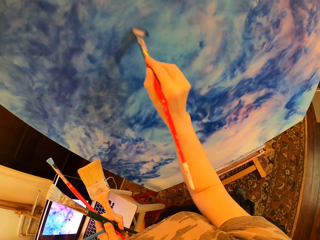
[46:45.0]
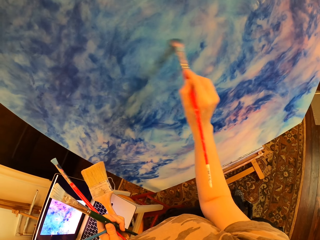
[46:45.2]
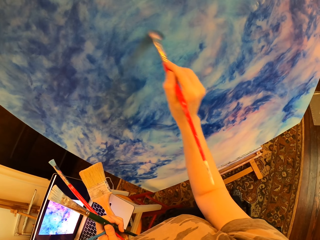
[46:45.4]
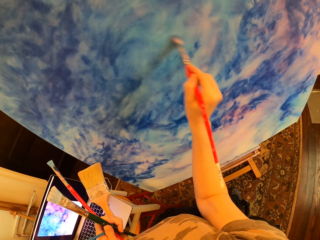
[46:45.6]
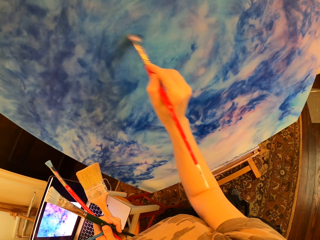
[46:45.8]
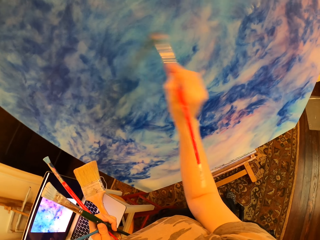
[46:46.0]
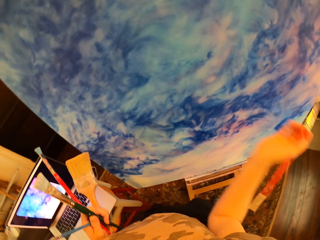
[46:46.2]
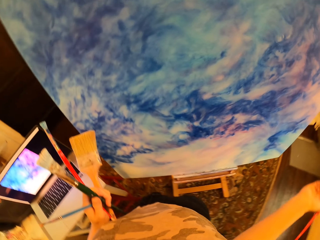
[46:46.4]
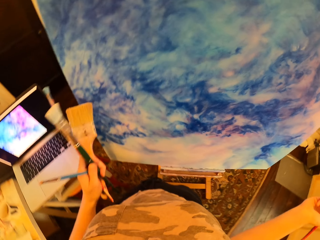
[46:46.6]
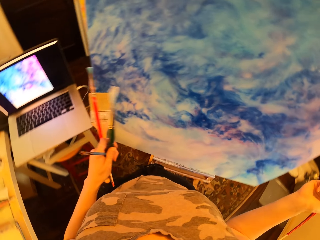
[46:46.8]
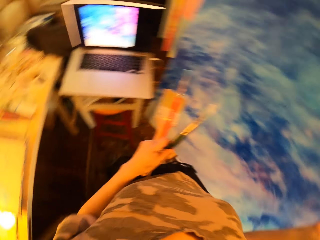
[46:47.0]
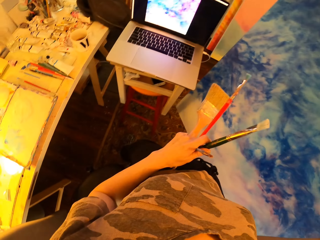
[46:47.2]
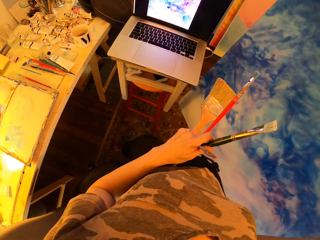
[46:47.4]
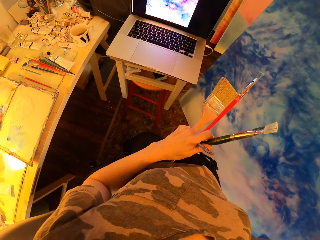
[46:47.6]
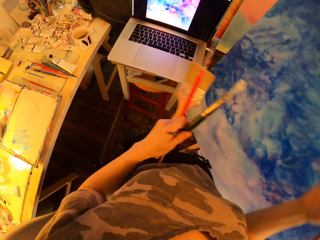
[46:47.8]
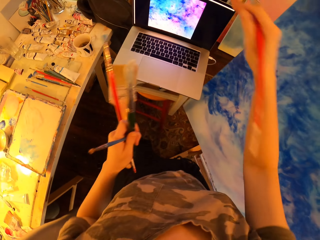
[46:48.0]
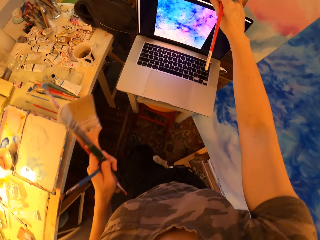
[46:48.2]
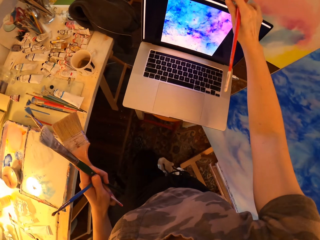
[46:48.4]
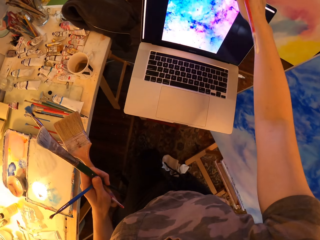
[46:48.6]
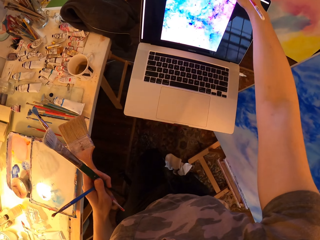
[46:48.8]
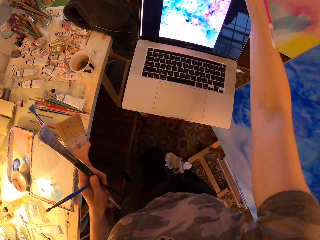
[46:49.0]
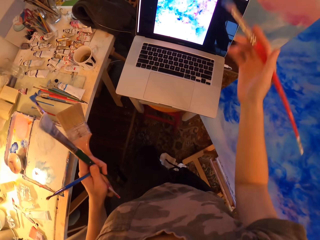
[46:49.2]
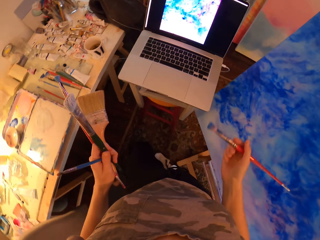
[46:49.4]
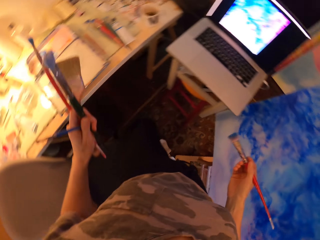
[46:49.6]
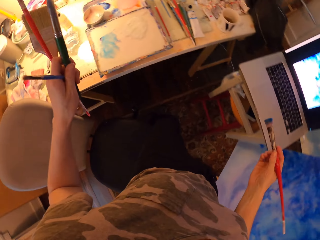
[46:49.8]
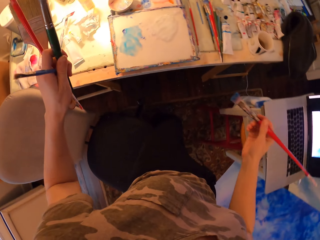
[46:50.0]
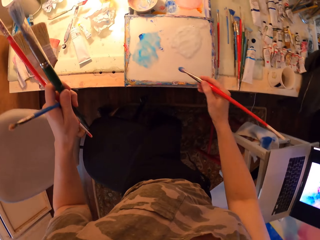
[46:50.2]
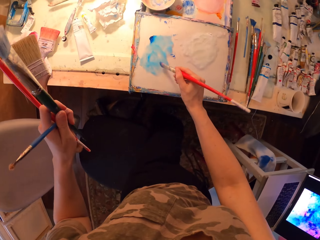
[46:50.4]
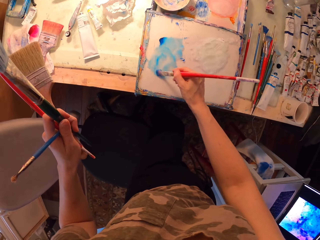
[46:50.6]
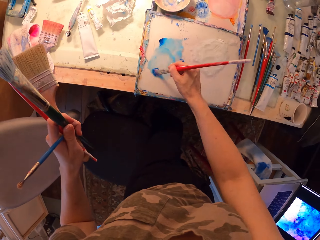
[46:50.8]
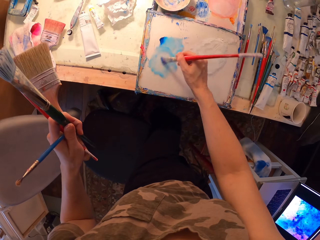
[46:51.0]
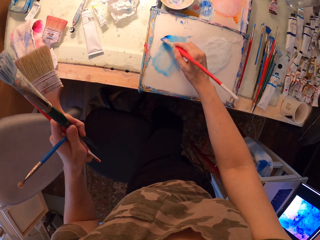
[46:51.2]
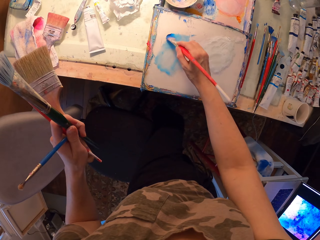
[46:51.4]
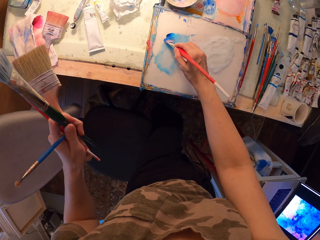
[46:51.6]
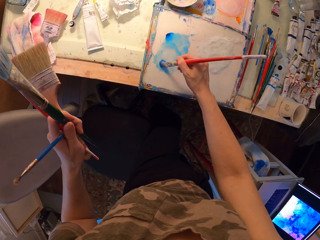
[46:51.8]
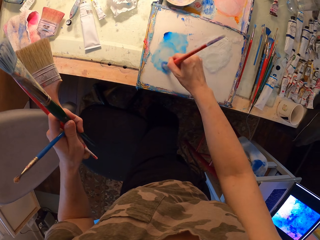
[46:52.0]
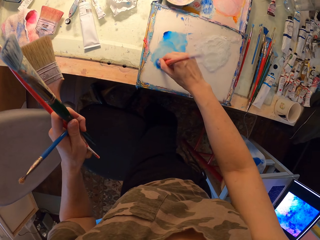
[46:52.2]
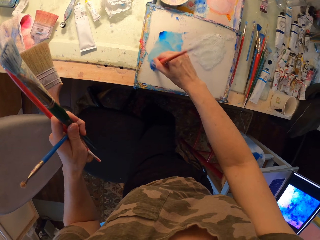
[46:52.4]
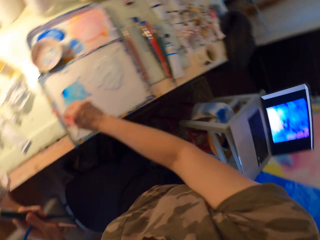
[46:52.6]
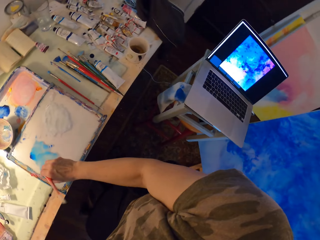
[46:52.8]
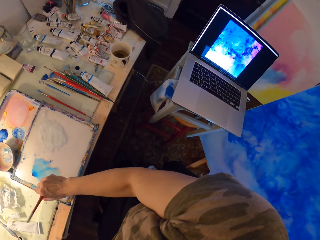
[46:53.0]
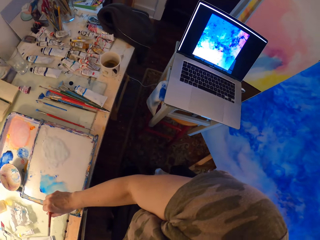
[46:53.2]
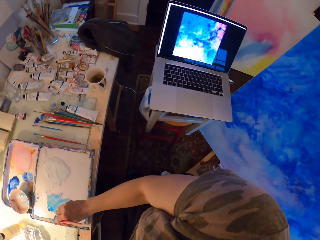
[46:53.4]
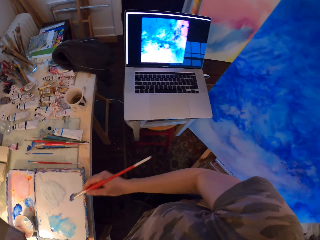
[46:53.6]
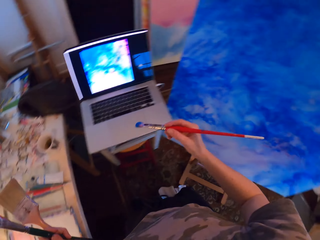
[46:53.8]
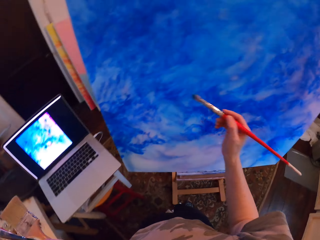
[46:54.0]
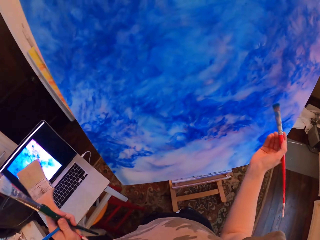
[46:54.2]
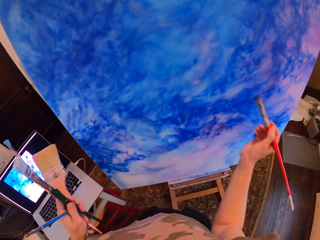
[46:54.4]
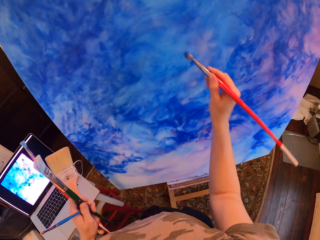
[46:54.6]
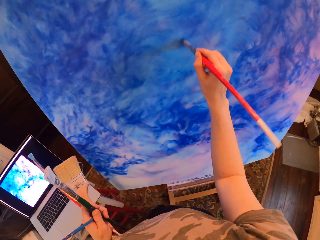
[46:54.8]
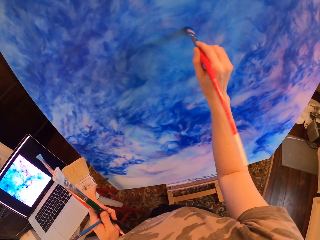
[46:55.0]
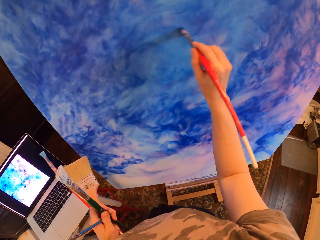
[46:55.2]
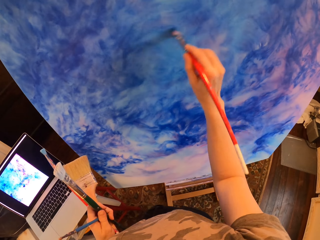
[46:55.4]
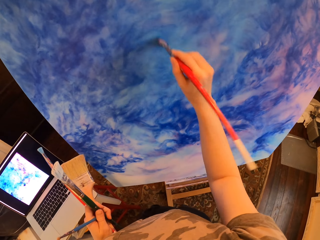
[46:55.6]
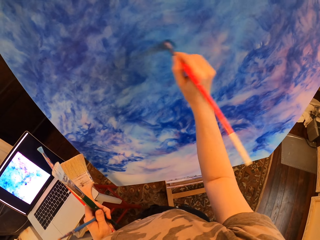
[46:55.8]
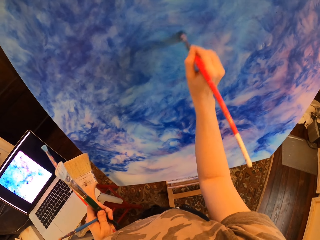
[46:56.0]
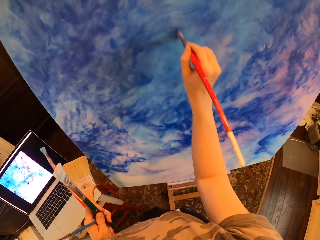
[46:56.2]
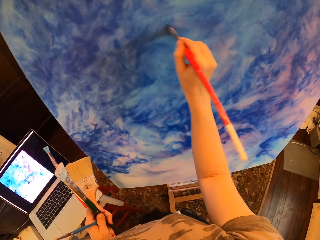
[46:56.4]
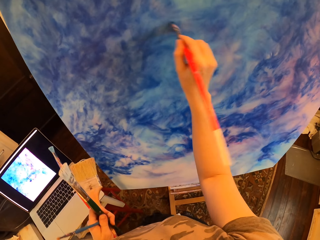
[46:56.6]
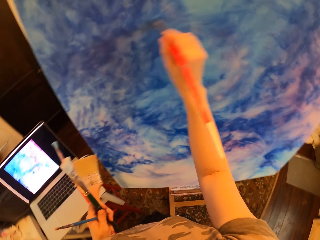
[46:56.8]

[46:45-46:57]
The camera wearer holds brushes and gazes at the painting. They hold brushes and adjust the laptop screen. They hold brushes and turn. They rub the art brush in blue paint. They hold brushes. They dip the brush in the water color. They rub the art brush in blue paint. They stare at the laptop. They turn. They hold brushes. They paint on the canvas or palette with the art brush. They hold brushes.

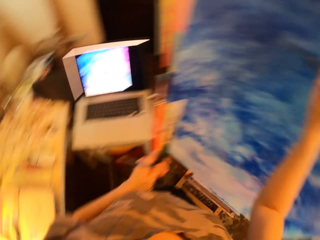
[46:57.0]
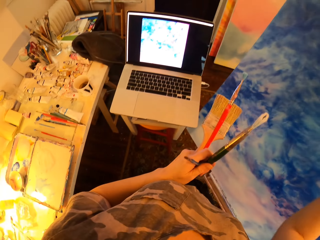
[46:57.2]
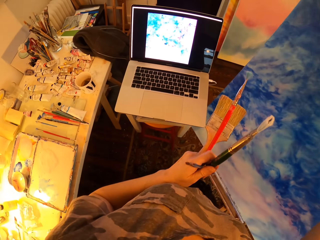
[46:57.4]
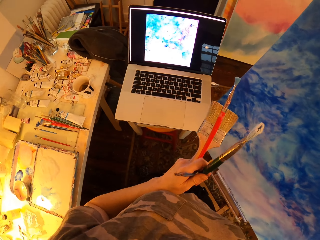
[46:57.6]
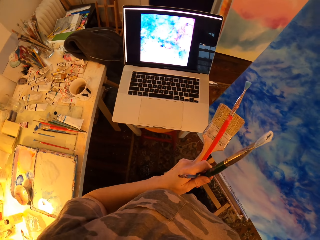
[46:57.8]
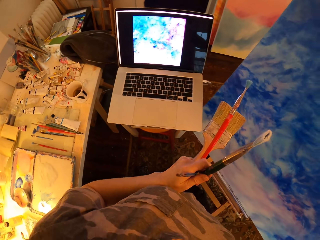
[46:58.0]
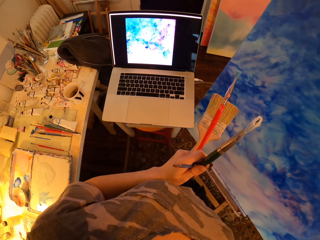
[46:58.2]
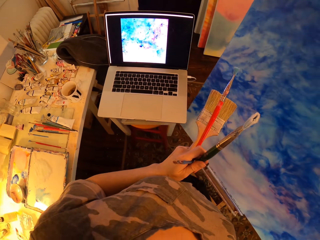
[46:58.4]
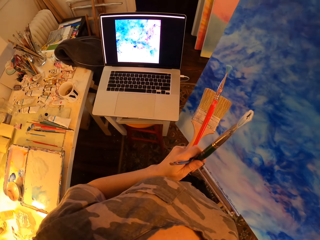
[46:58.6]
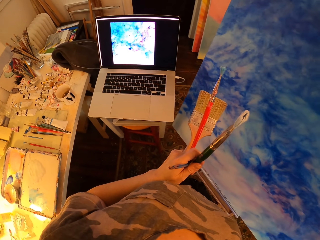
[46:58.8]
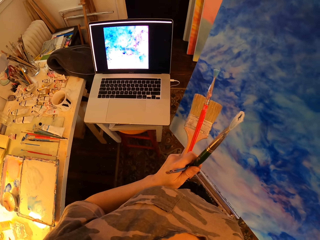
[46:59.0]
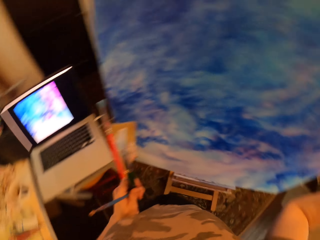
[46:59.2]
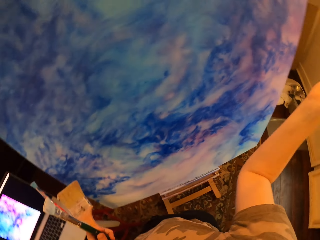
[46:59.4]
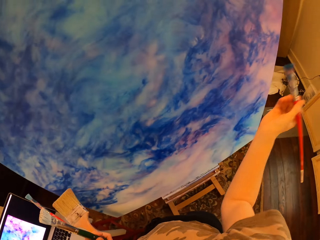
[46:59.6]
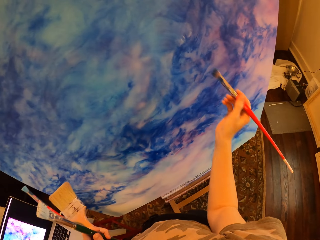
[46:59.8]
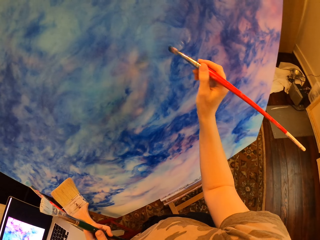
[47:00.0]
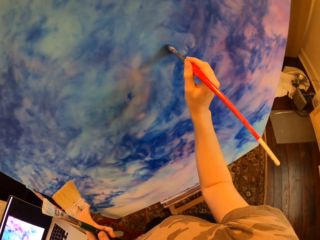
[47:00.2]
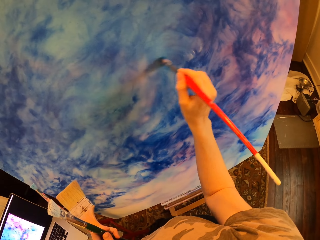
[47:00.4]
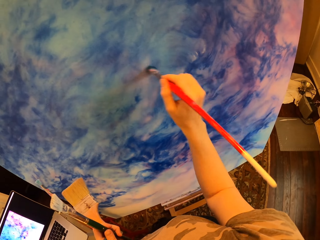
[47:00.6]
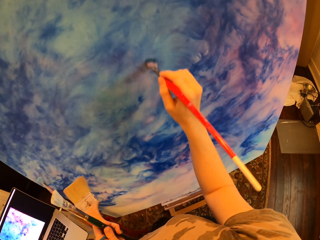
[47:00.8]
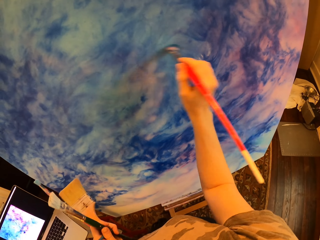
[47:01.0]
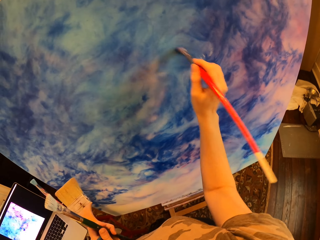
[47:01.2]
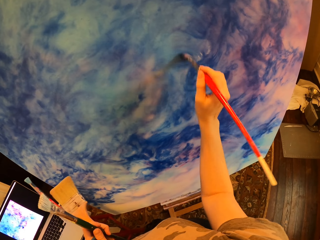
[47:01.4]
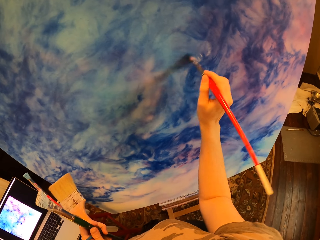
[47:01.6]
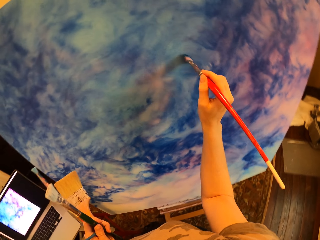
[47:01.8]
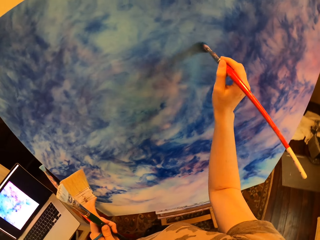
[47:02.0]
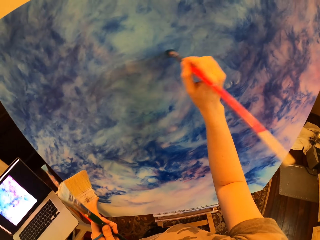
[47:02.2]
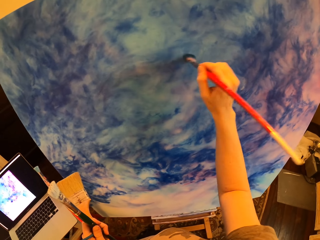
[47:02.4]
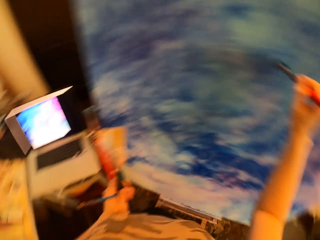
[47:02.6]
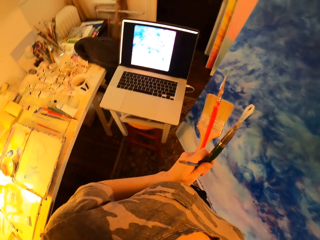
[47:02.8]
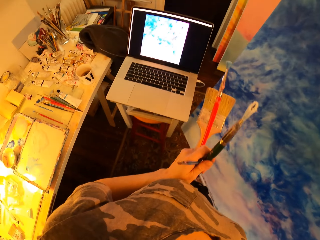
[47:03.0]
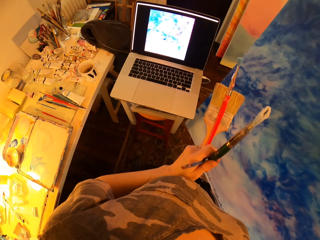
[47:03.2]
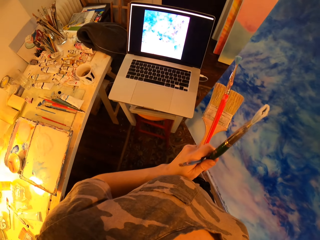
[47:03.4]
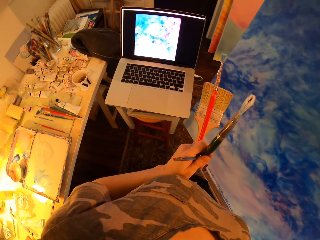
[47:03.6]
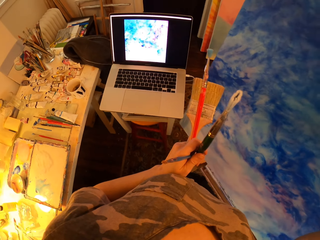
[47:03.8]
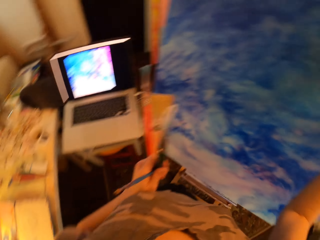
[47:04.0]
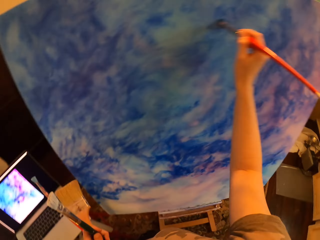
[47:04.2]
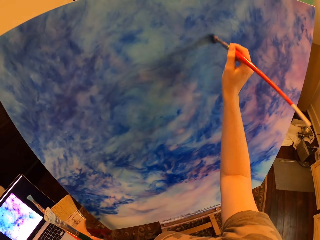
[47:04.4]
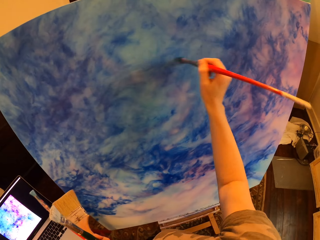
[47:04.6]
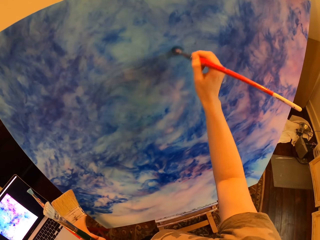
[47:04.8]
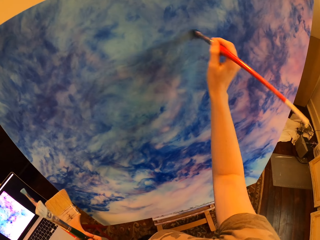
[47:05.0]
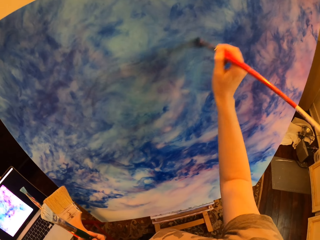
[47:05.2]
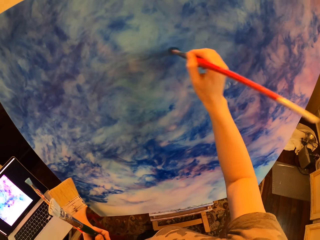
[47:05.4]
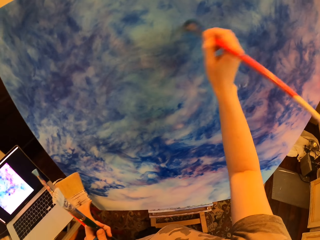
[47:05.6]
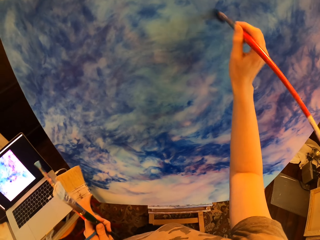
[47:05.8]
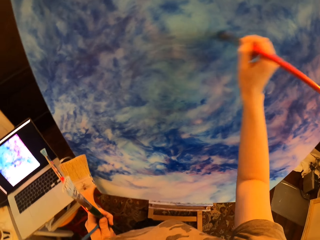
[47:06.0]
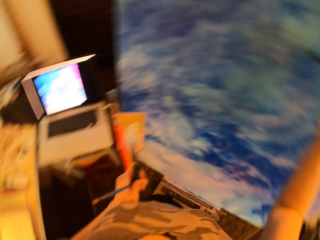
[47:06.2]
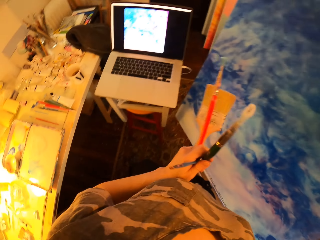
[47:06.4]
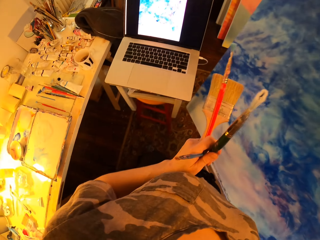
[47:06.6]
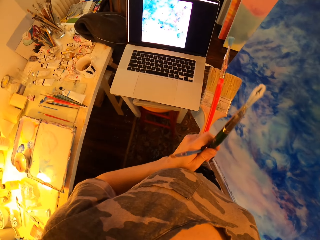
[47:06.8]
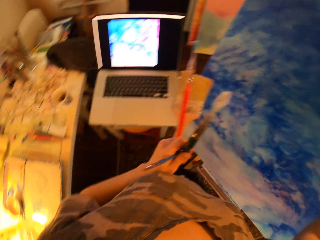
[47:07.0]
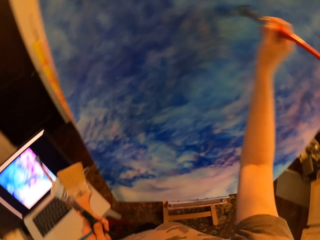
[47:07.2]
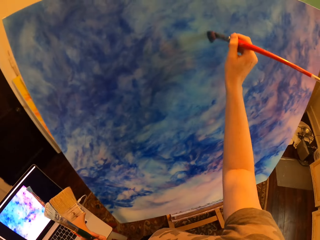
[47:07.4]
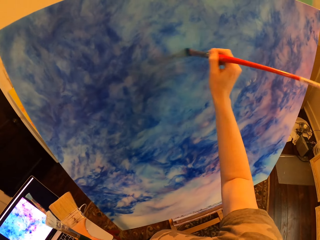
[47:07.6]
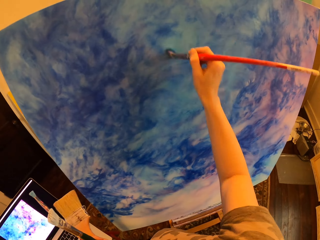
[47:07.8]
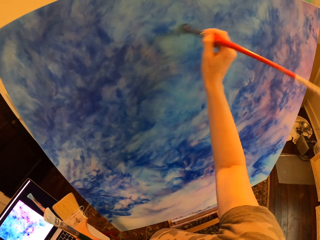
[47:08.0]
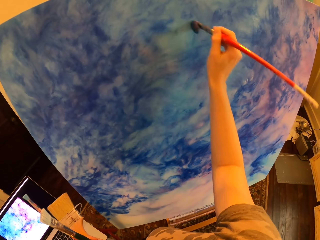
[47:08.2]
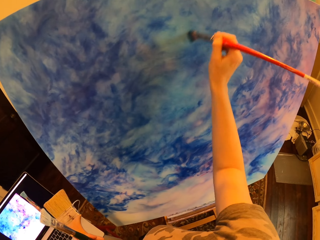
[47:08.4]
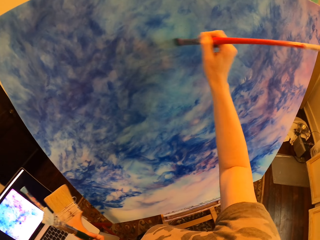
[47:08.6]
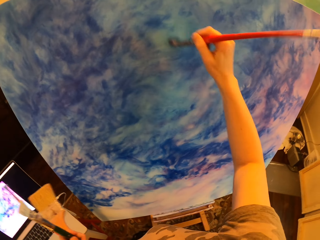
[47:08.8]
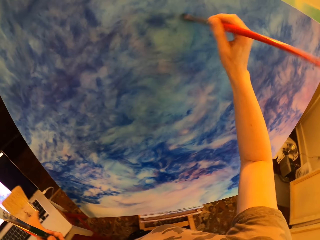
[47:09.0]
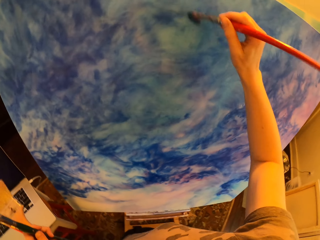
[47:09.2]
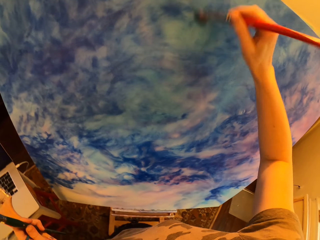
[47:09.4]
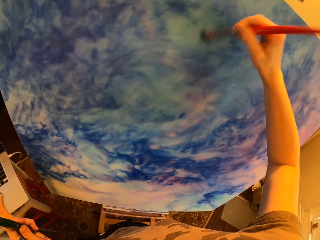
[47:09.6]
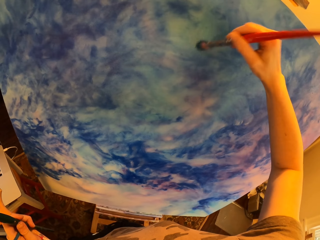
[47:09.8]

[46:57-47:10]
The camera wearer stares at the laptop and holds brushes. They paint on the canvas with an art brush. They hold the brushes. They hold the brushes again, and stare at the laptop. They hold the brushes and paint on the canvas with the art brush. They hold the brushes and stare at the laptop. They paint on the canvas with the art brush and hold the brushes.
